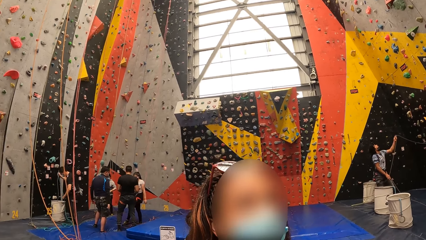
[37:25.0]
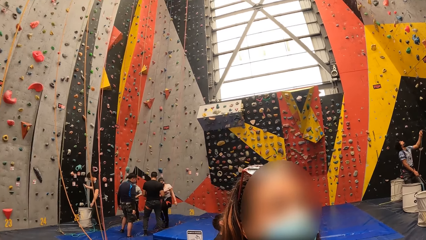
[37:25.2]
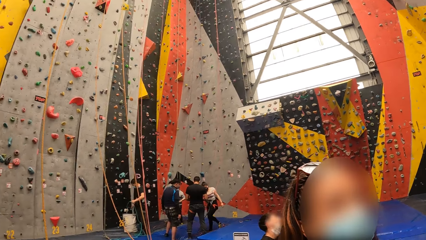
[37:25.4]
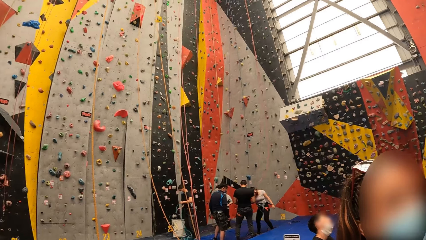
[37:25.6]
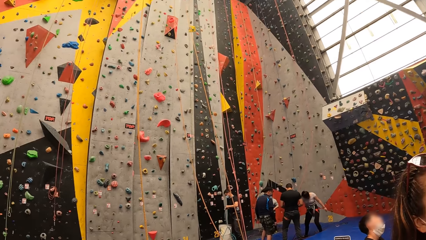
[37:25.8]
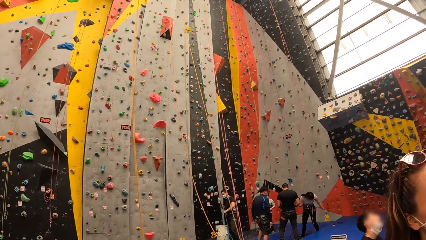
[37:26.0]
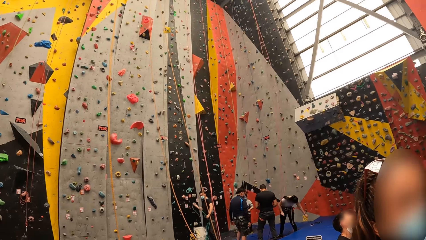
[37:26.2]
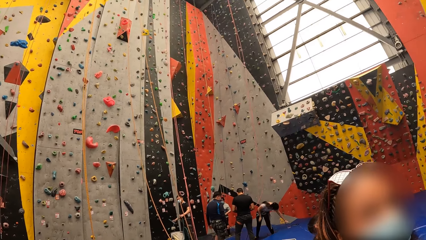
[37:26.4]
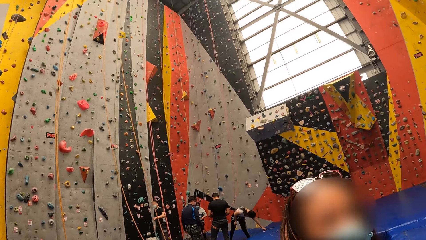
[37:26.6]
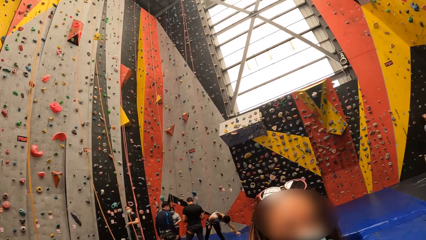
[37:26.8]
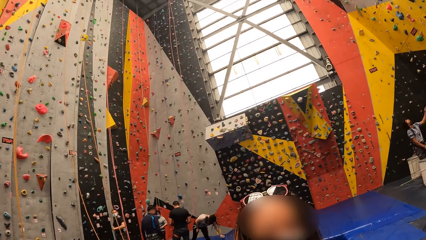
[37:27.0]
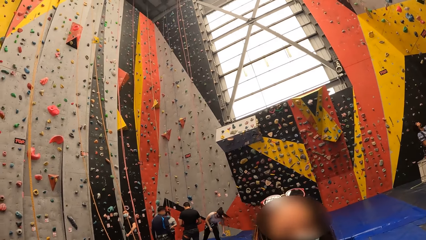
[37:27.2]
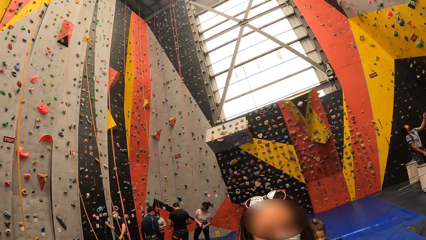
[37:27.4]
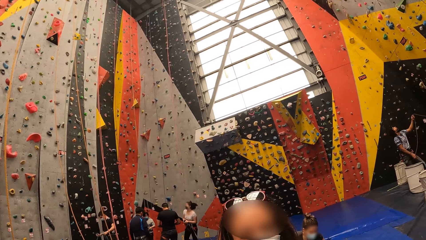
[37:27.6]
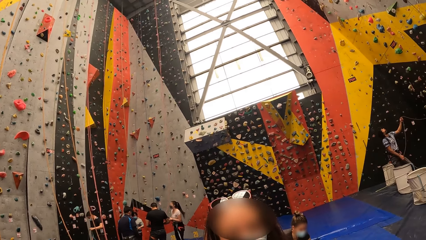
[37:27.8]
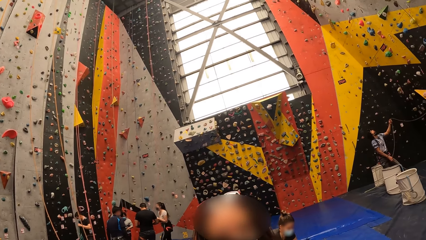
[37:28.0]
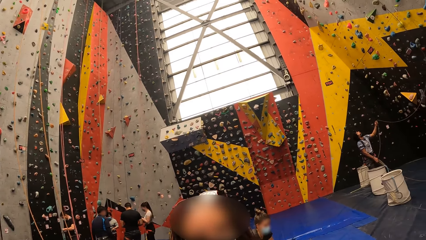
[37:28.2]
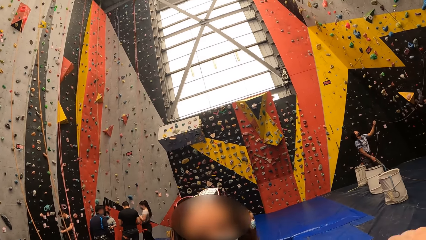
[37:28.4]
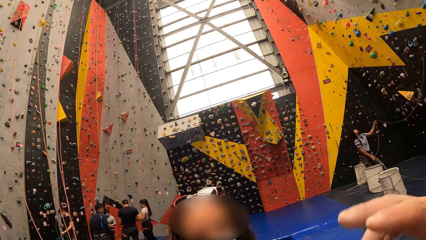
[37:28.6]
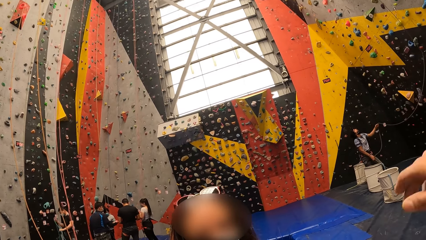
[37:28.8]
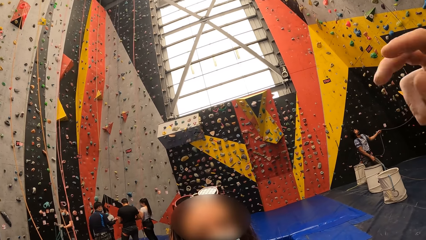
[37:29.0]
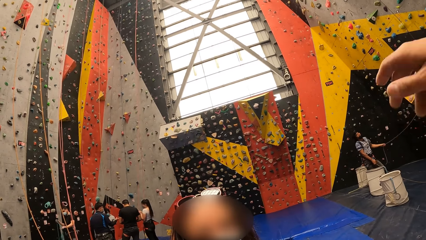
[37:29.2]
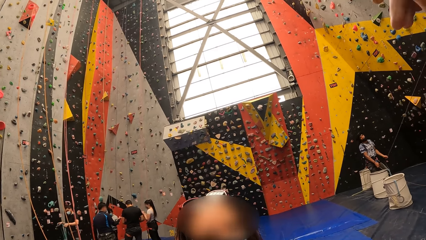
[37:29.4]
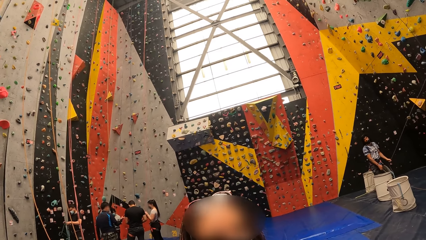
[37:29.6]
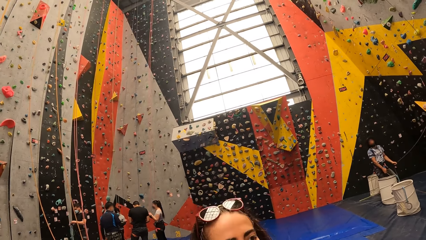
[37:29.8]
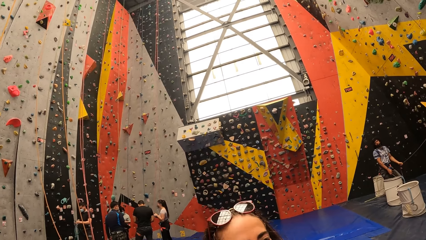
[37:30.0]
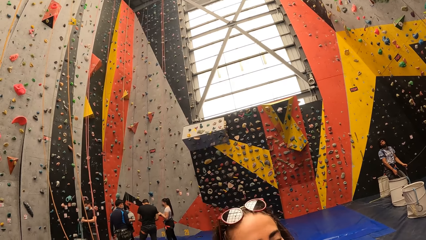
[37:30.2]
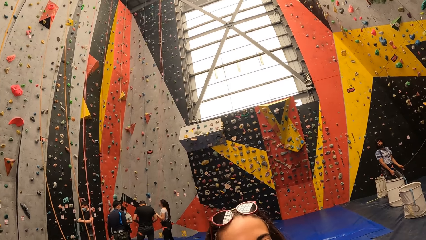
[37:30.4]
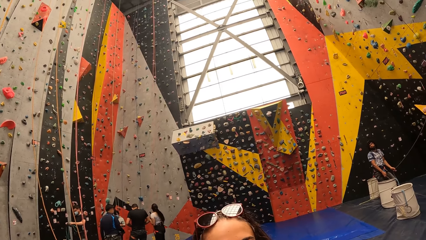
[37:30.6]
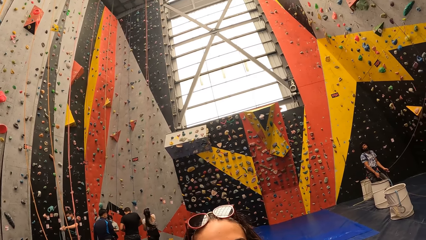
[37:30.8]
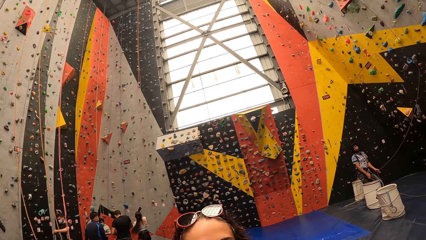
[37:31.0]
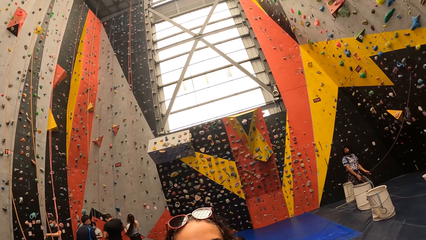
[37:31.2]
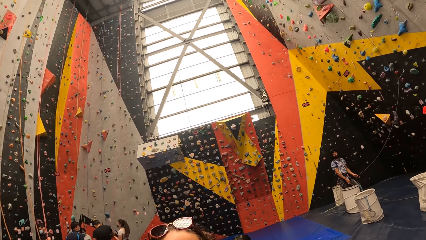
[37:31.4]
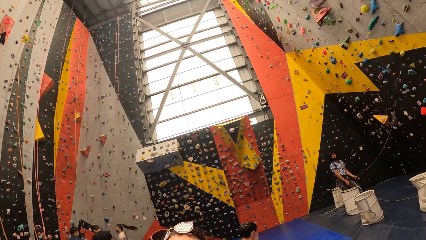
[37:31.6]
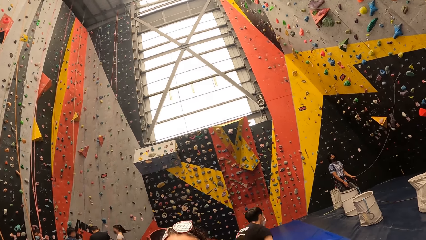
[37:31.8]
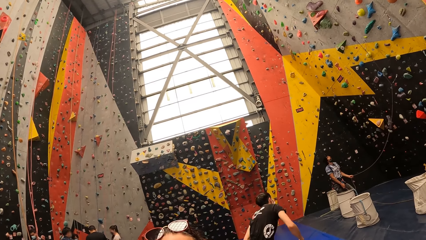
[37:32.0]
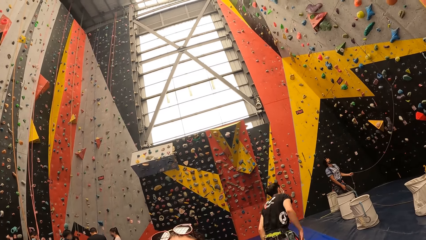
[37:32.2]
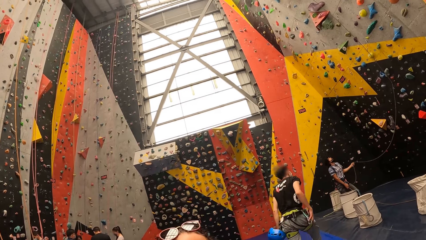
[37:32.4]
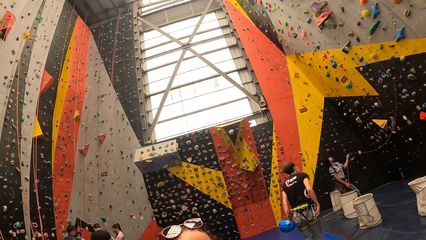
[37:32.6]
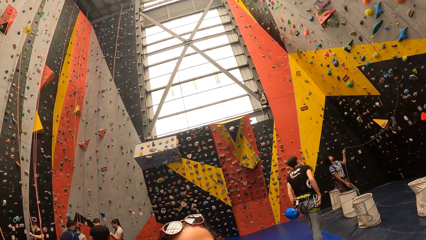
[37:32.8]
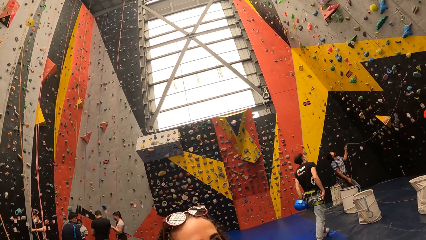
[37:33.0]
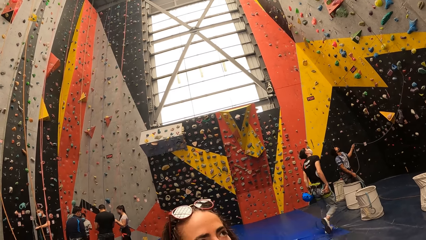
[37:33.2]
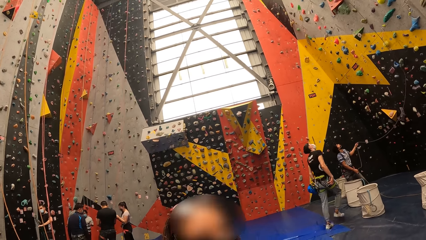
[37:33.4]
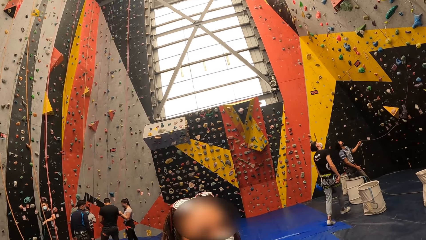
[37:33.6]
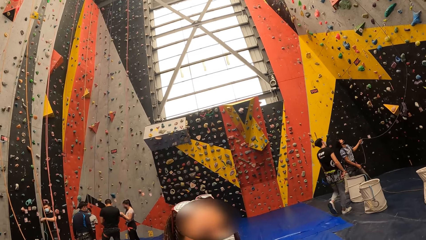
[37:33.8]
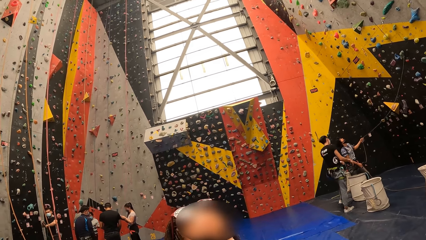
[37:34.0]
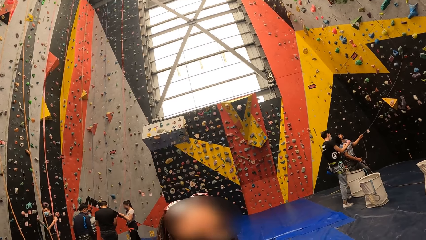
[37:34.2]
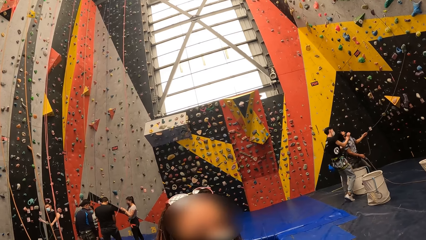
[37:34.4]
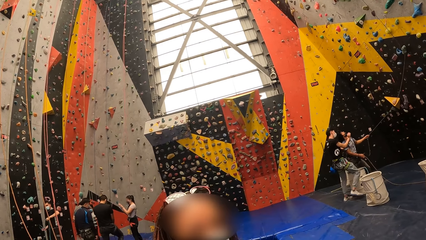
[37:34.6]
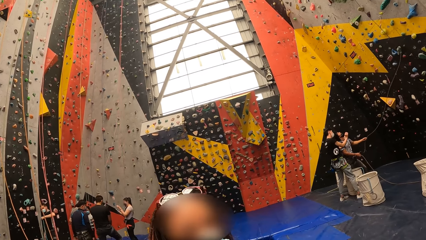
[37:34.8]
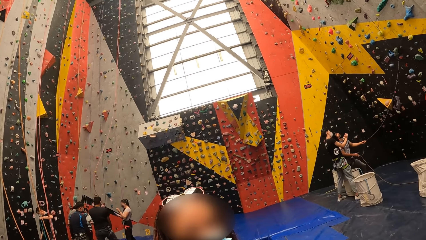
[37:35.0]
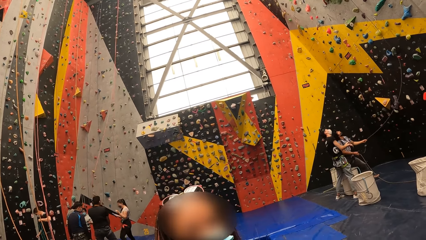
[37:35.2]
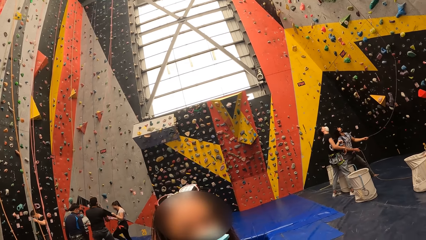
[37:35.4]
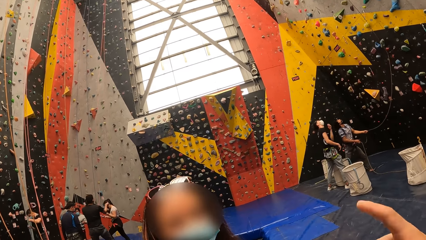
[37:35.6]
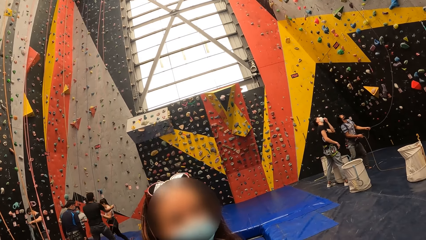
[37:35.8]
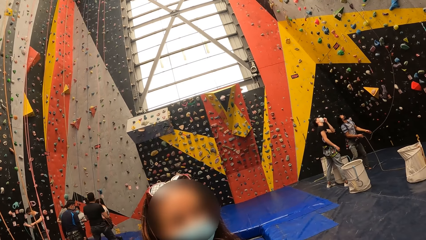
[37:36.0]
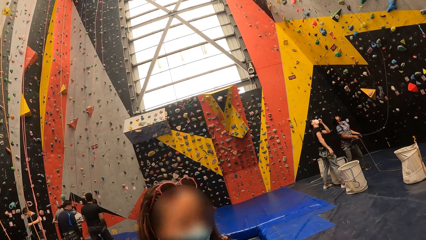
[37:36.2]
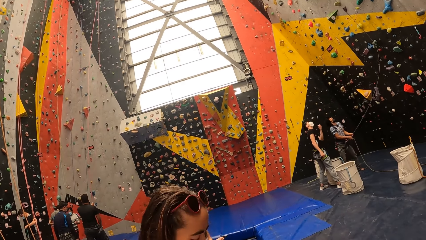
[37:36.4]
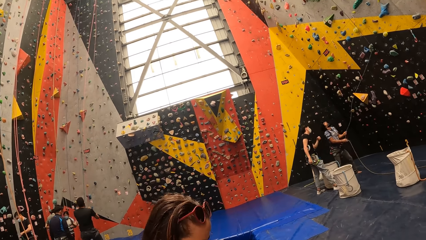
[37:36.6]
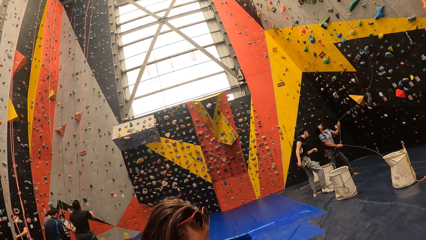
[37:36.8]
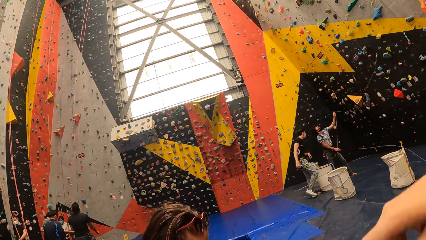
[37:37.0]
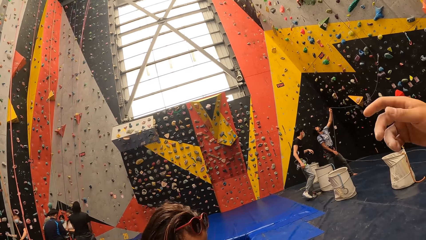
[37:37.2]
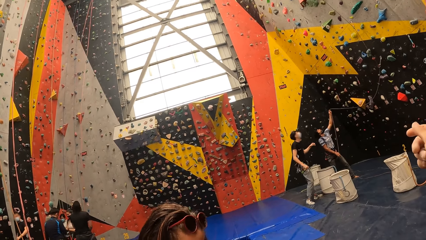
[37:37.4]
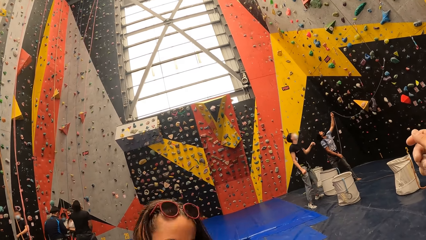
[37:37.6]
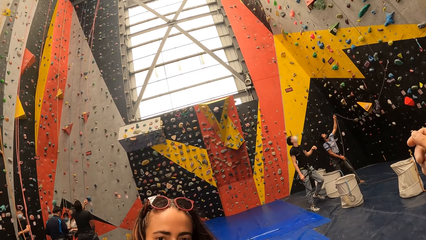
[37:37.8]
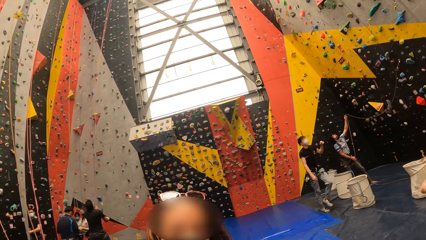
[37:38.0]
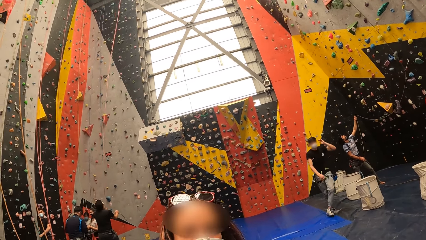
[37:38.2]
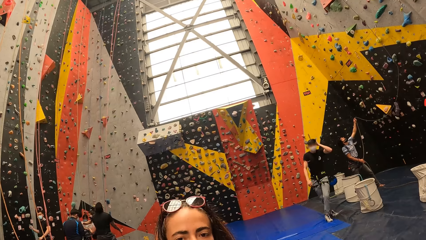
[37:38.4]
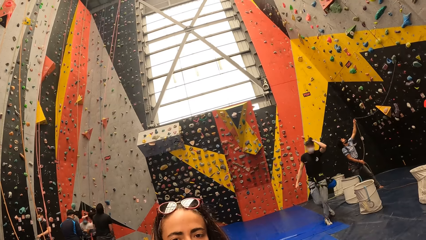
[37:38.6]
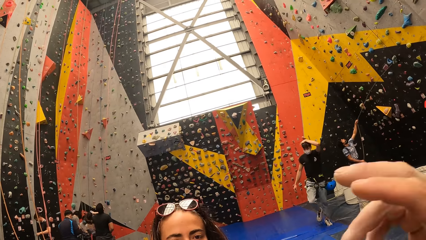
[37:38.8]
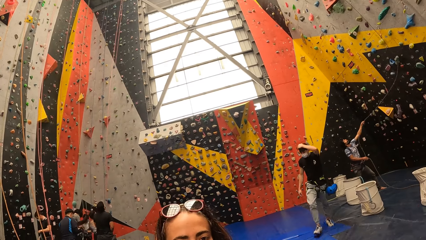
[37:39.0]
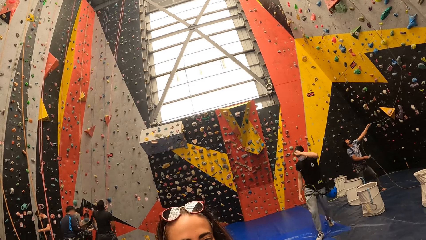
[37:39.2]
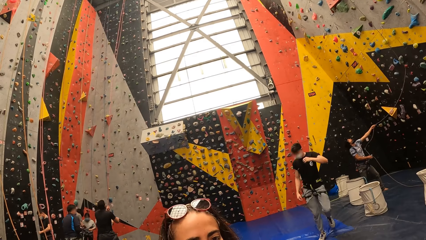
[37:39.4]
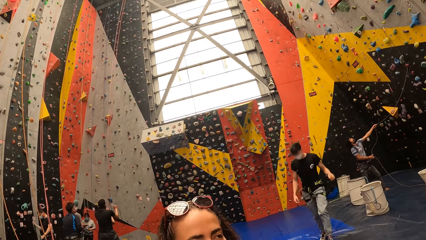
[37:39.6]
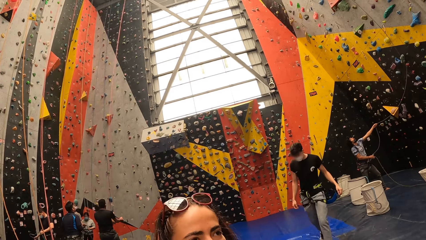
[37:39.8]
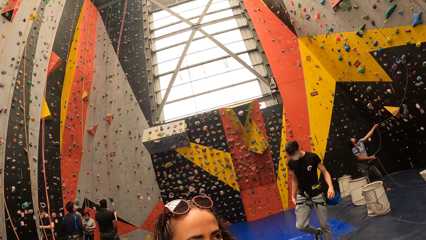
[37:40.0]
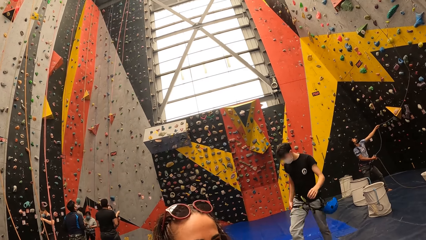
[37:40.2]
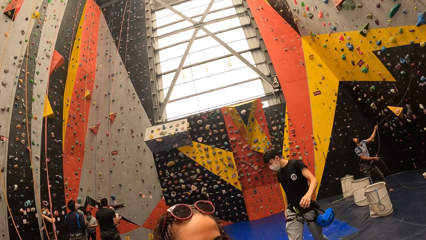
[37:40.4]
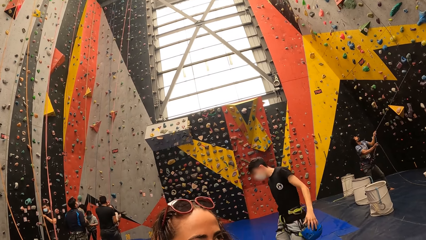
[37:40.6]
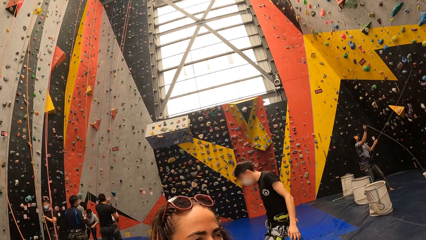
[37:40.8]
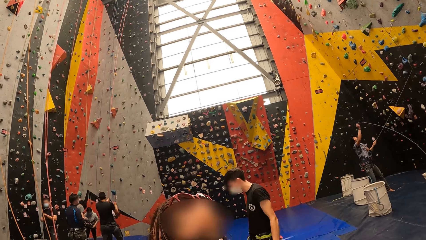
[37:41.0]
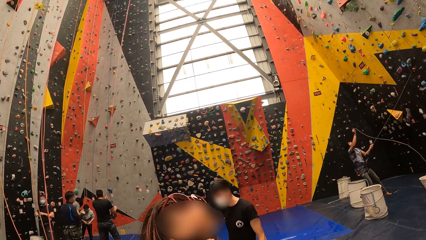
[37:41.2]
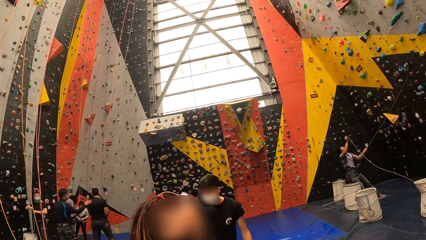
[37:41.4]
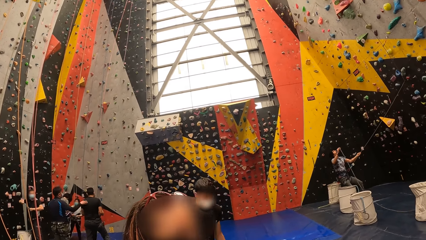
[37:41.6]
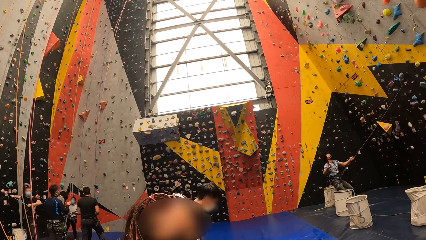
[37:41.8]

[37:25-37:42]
The camera wearer looks around. He moves his hand.
